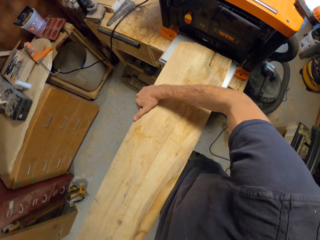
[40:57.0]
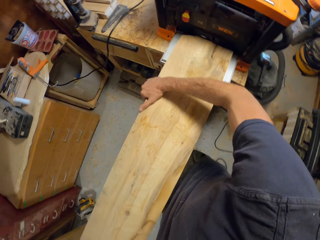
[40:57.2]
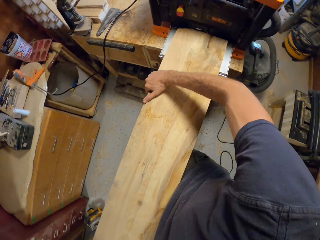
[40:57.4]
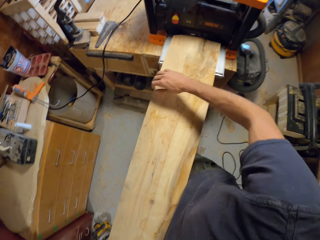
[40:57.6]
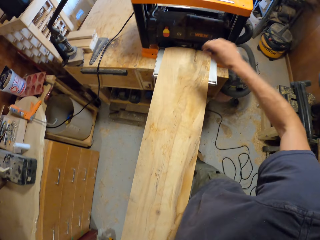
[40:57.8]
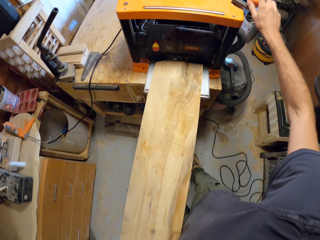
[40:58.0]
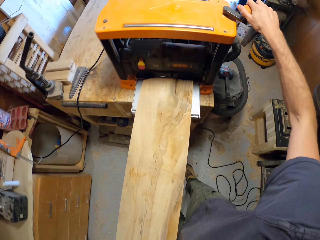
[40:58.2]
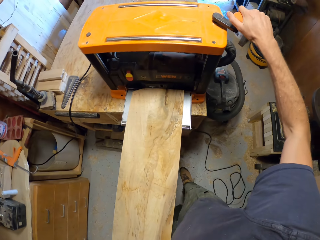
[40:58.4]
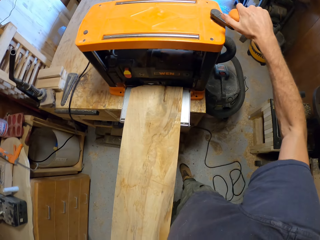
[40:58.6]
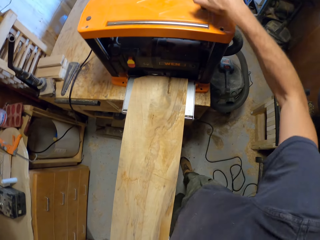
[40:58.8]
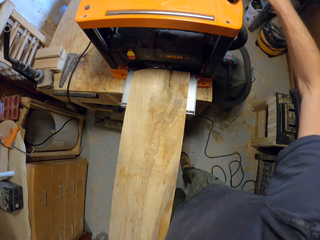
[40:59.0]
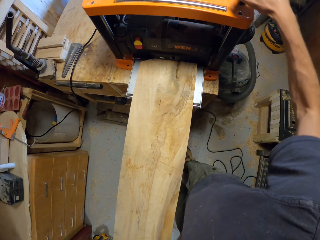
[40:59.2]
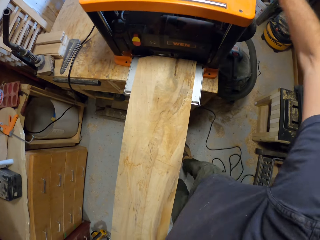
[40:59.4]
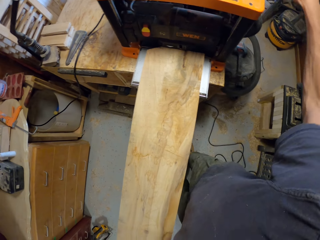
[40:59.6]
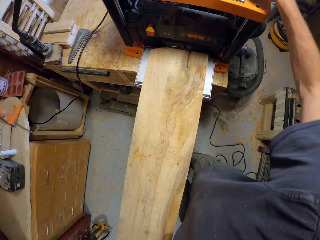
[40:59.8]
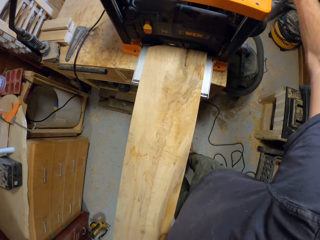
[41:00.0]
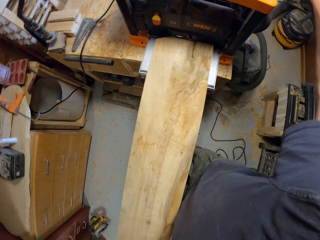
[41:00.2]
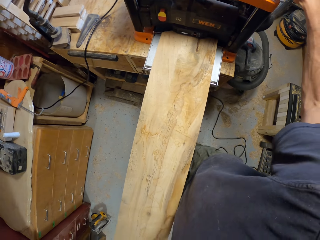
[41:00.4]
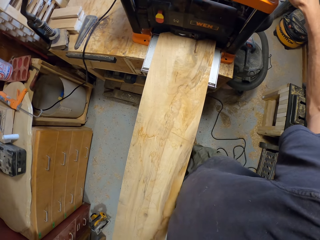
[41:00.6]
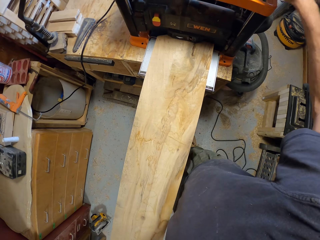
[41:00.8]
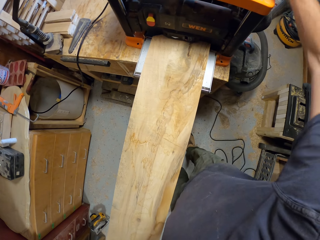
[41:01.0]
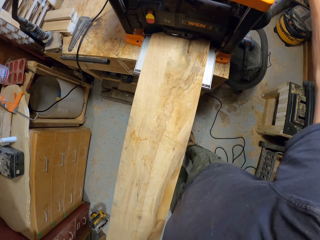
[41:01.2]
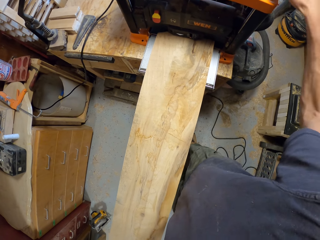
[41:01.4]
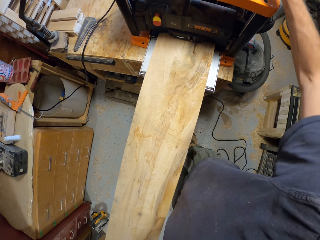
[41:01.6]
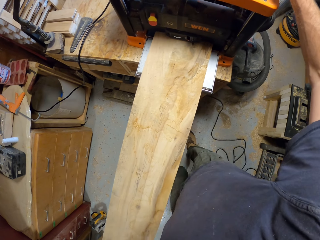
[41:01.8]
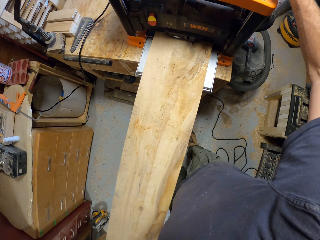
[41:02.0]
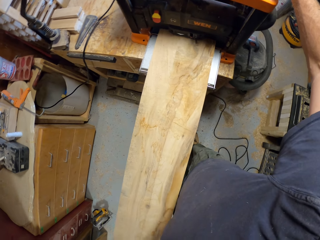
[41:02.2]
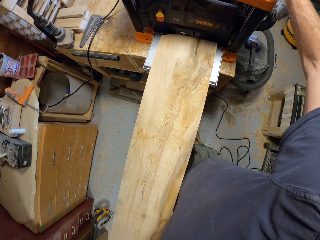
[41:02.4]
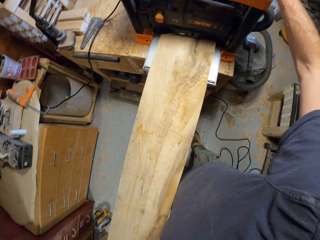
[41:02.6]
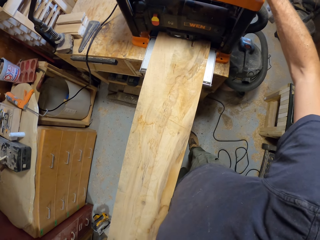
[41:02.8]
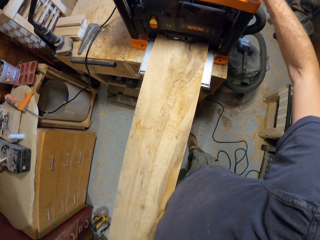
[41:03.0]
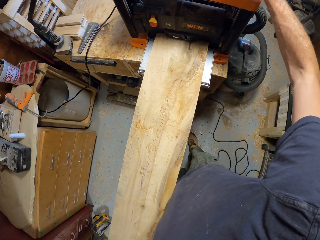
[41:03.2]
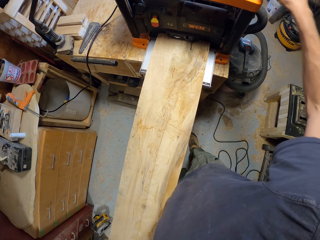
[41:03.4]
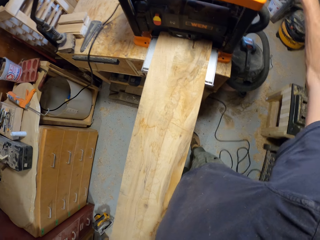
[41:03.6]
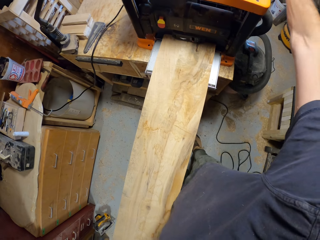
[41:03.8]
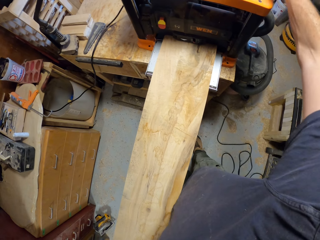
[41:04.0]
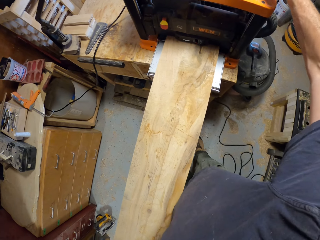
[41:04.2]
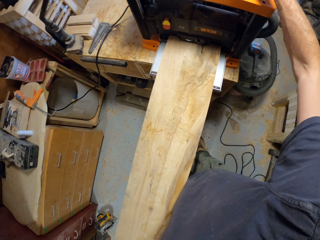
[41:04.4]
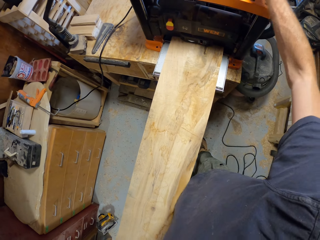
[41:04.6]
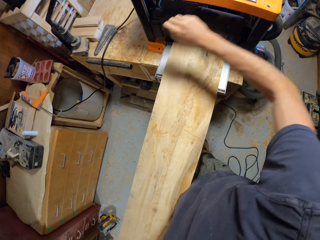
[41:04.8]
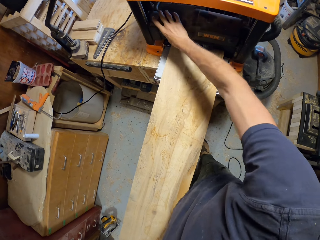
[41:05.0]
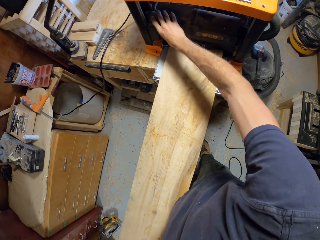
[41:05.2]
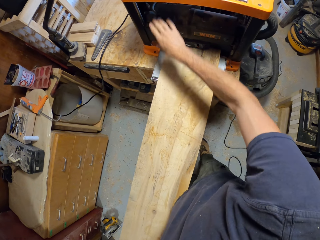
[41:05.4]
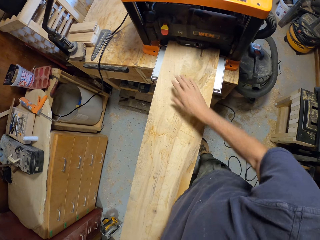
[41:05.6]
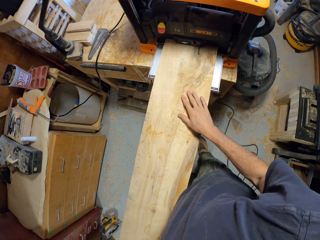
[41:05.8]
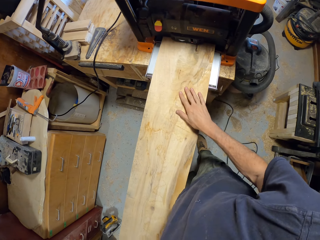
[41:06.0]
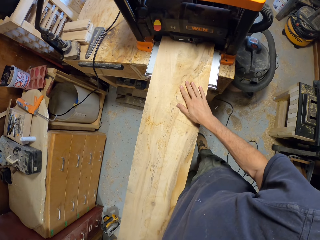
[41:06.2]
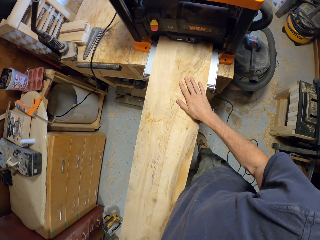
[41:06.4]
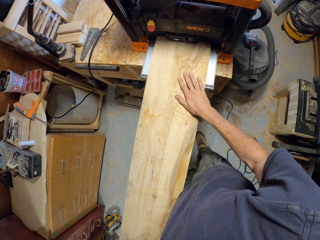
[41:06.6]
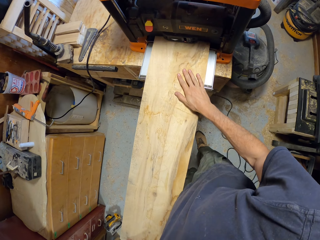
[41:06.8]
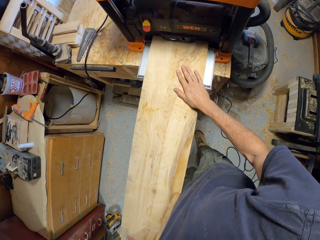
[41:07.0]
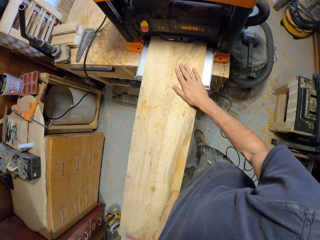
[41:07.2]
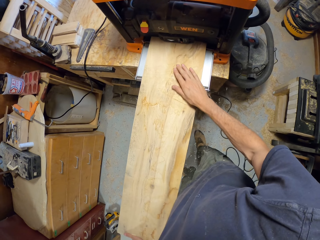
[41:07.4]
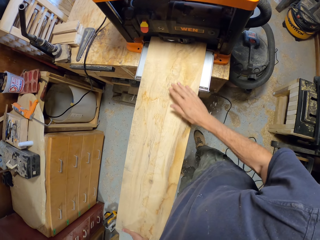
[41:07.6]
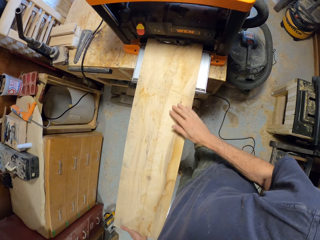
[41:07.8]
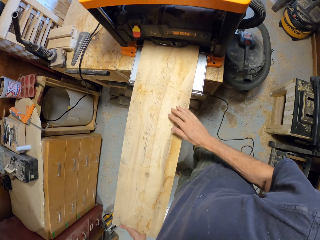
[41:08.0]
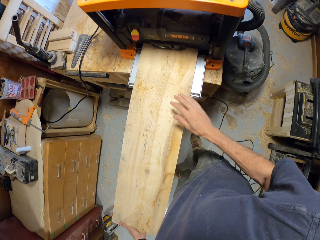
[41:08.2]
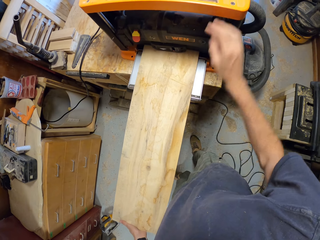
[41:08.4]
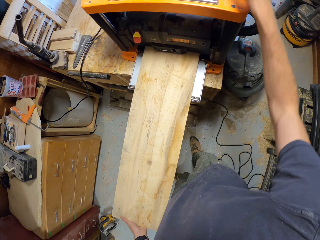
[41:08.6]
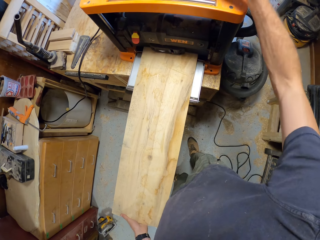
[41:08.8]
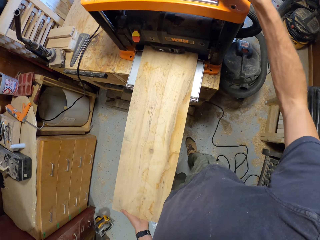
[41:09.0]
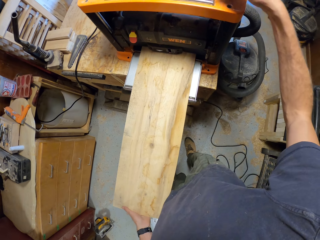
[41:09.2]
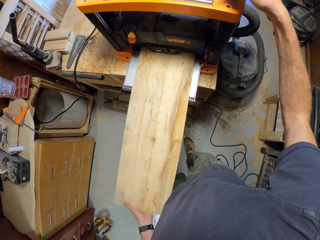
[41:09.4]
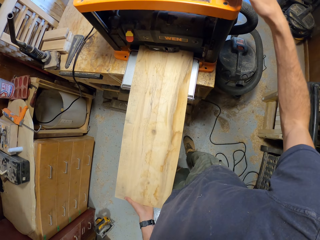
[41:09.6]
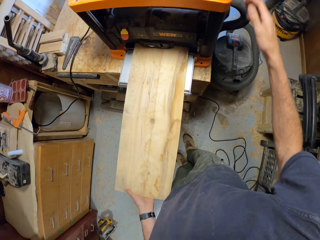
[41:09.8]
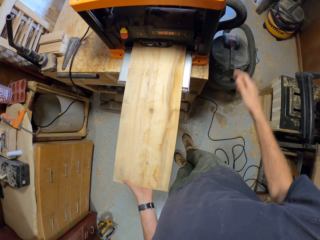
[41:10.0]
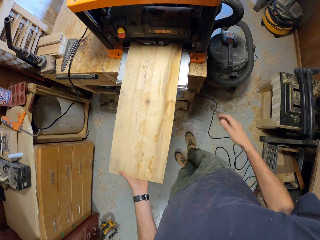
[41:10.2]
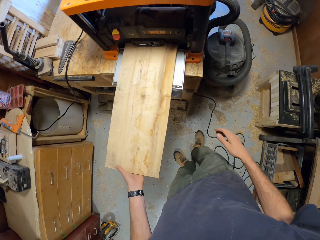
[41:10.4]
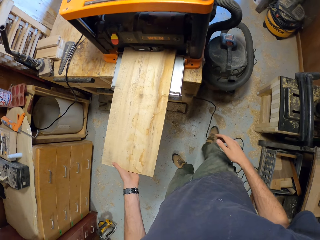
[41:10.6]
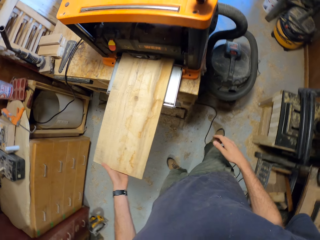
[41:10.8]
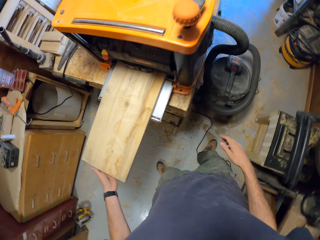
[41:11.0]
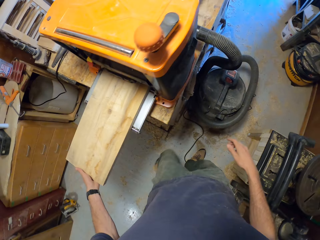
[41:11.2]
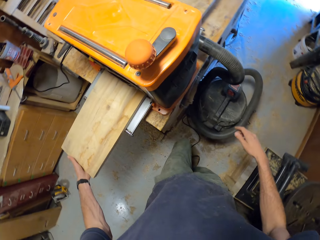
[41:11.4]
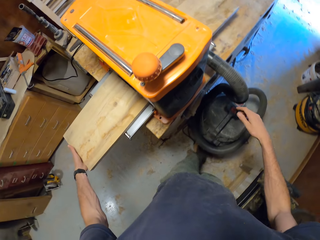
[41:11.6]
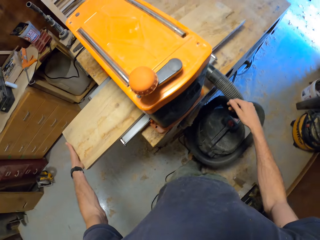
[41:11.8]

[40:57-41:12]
The camera wearer places the slab of wood on a wood planer or wood lathe with both hands. He adjusts the wood planer with his right hand. He turns on the wood lathe. He moves the timber. He touches the wood lathe. He turns on the wood planer with his right hand. He trims the slab of wood with the wood planer with both hands. He inserts the timber in the wood lathe, holds the wood lathe machine, and passes the timber through the wood lathe.

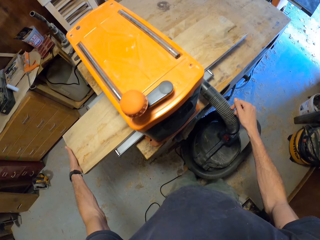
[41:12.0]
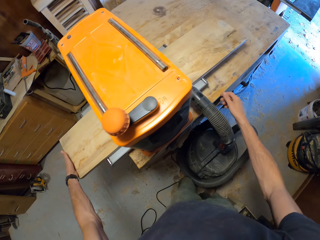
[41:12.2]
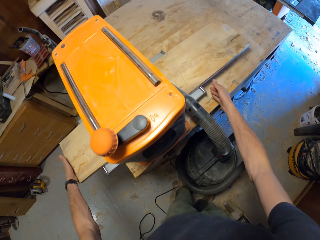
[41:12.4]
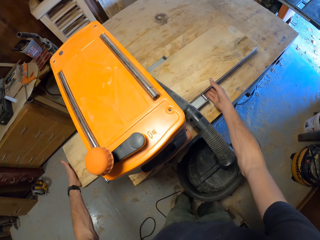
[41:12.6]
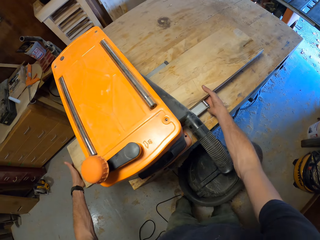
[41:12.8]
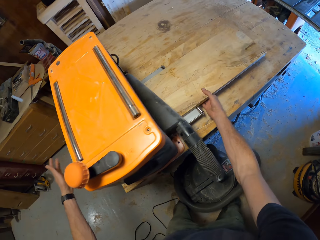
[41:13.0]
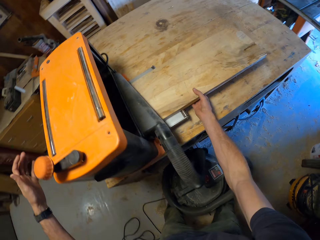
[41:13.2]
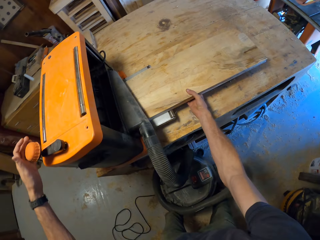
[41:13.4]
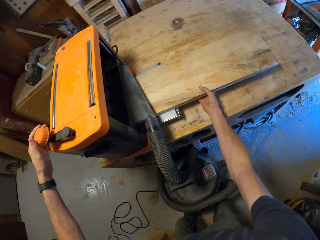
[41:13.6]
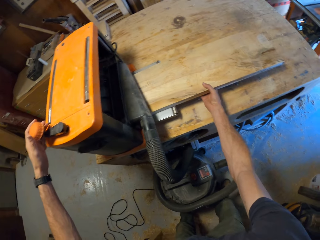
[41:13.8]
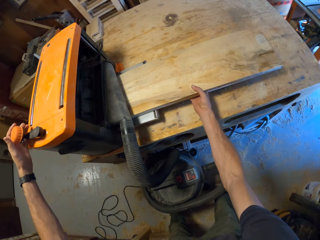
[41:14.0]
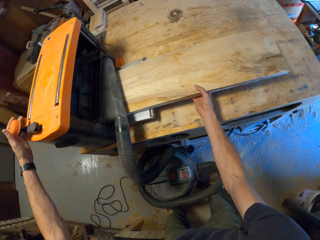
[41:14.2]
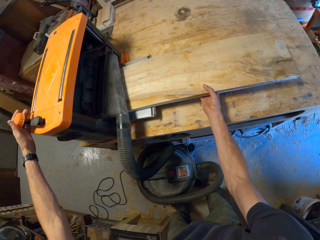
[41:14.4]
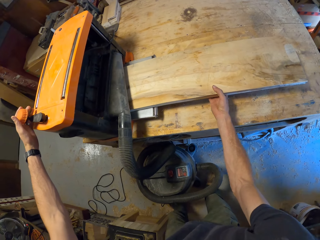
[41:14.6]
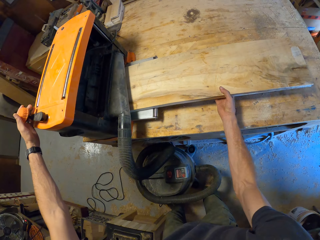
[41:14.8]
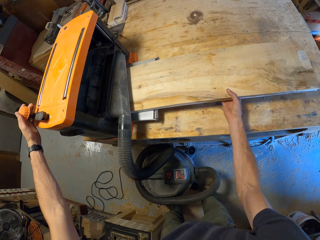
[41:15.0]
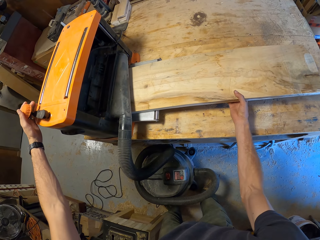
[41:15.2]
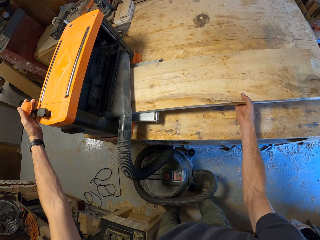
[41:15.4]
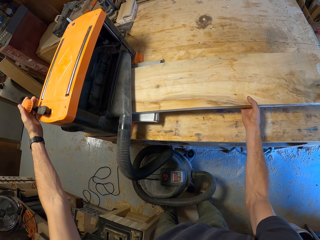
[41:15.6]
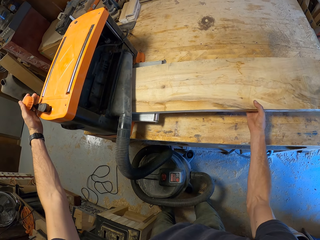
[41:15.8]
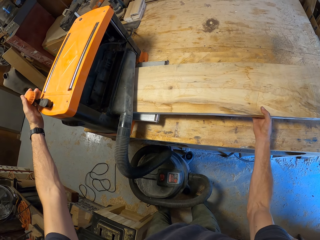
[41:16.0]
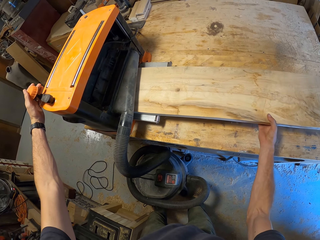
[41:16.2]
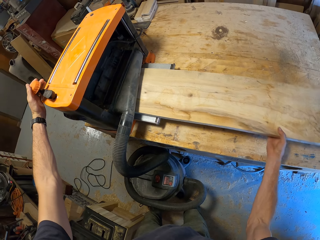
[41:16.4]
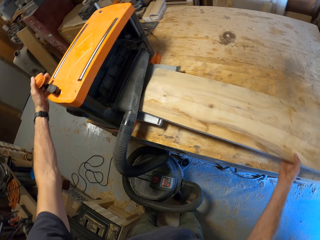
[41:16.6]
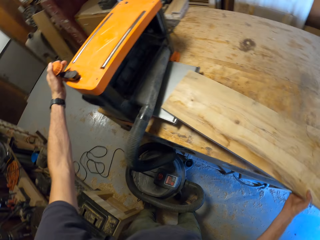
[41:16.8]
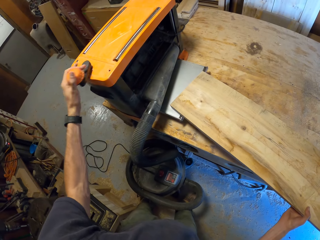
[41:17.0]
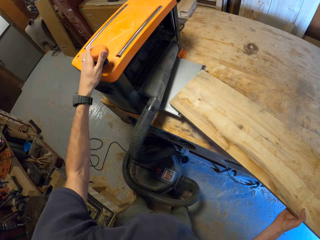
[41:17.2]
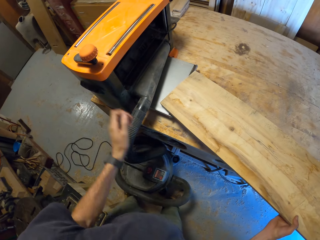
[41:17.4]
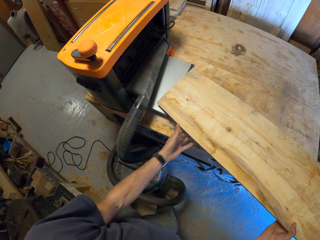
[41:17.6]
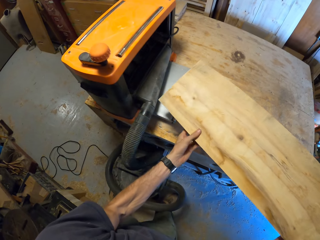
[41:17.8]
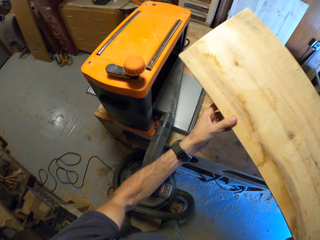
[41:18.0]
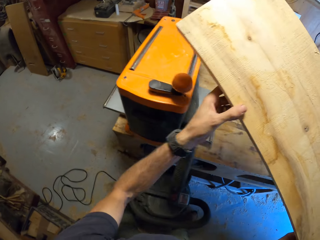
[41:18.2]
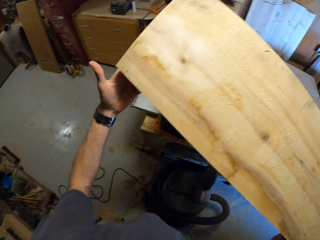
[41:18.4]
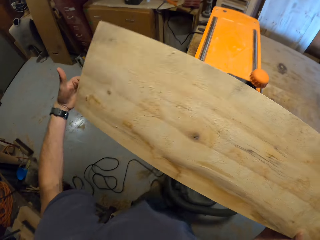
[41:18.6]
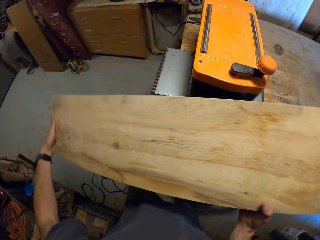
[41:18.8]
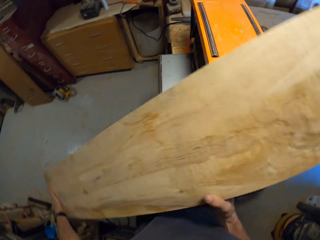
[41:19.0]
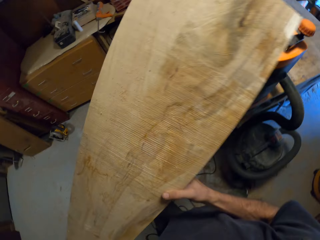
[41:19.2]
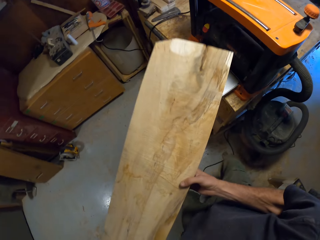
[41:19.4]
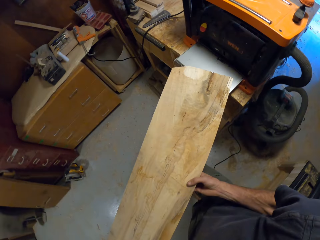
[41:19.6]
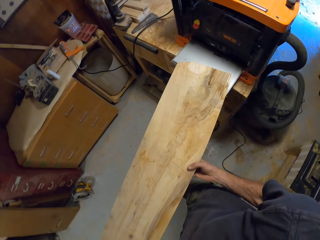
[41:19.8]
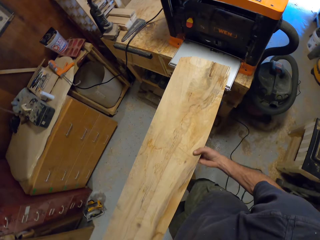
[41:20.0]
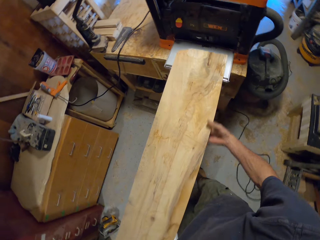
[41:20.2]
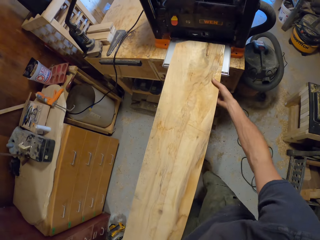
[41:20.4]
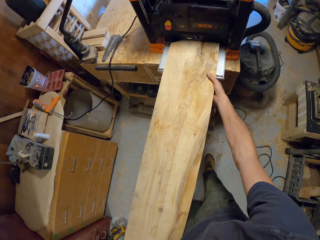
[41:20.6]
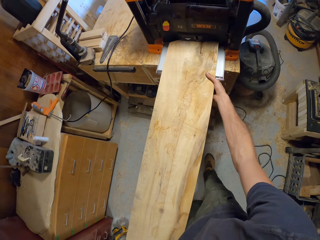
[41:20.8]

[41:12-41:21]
The camera wearer switches the wood lathe. They pull out the timber. They pick the timber.
